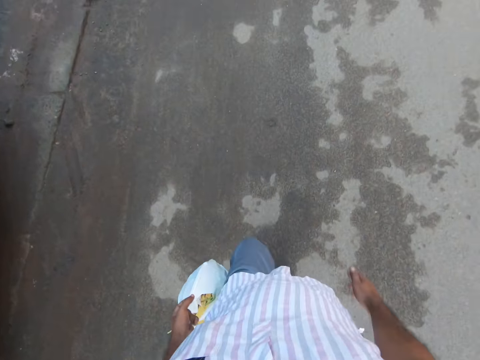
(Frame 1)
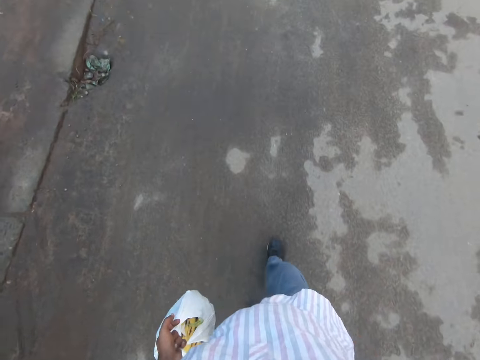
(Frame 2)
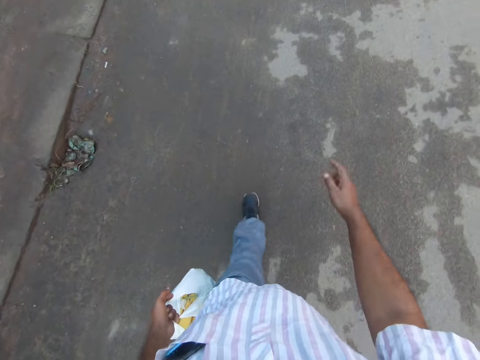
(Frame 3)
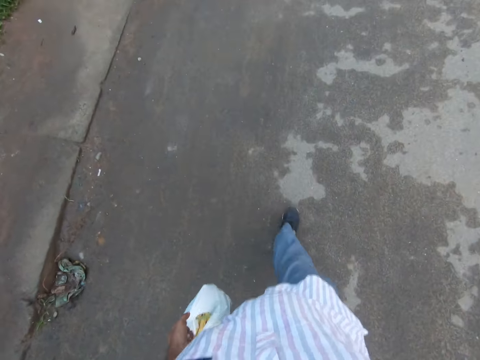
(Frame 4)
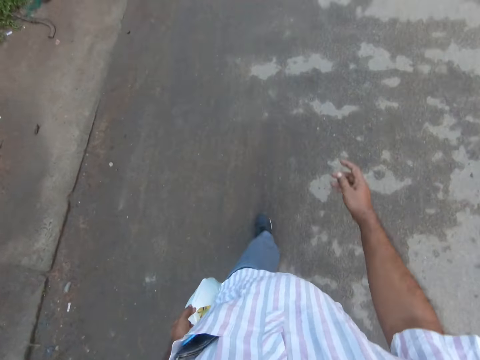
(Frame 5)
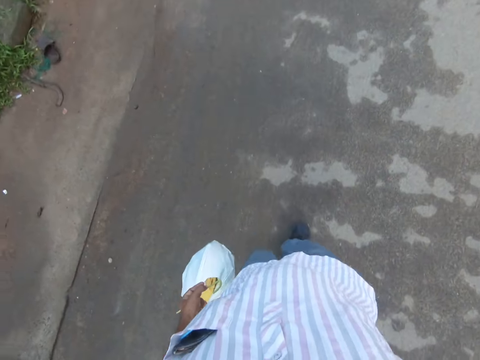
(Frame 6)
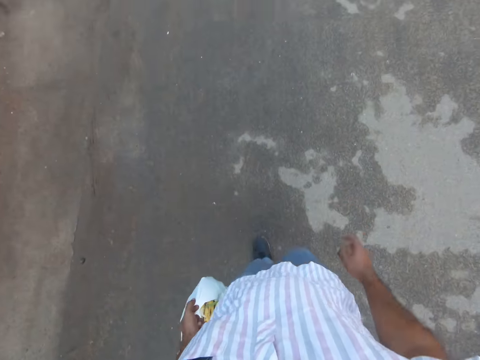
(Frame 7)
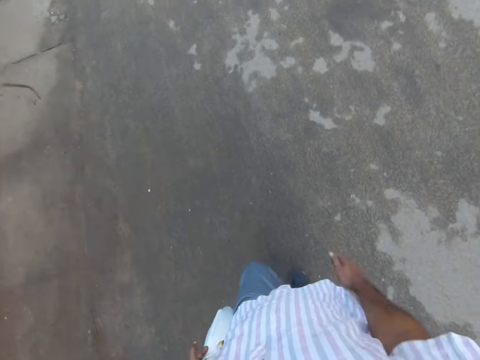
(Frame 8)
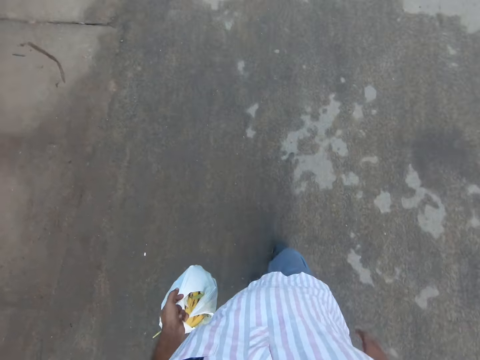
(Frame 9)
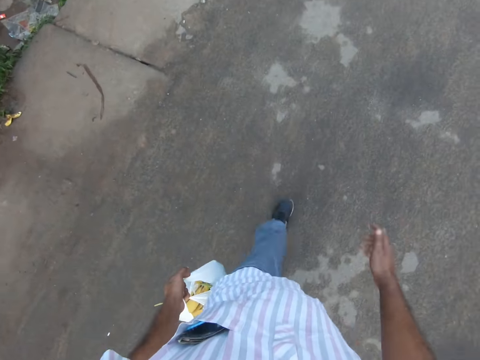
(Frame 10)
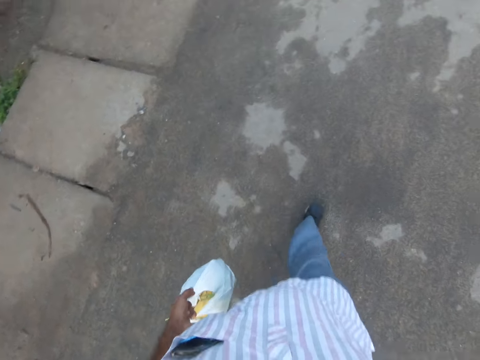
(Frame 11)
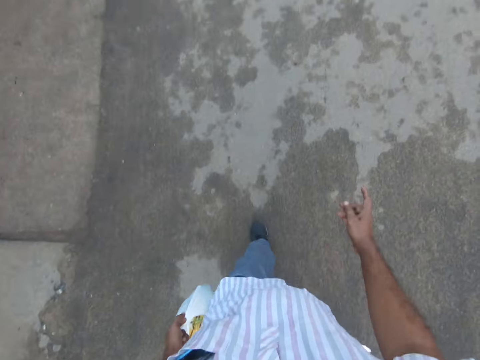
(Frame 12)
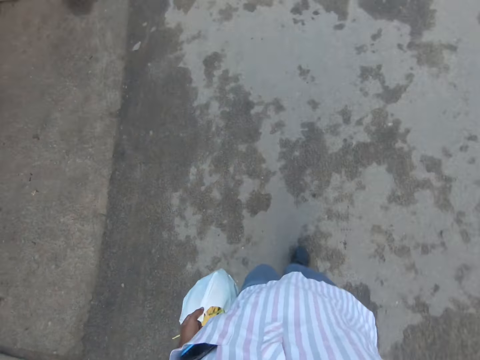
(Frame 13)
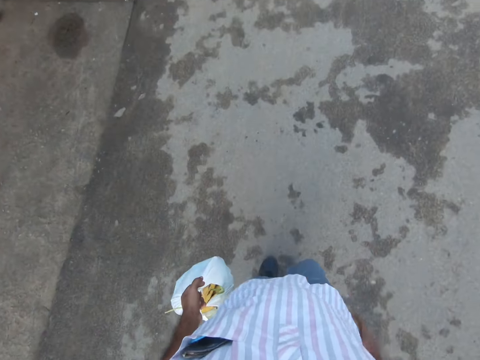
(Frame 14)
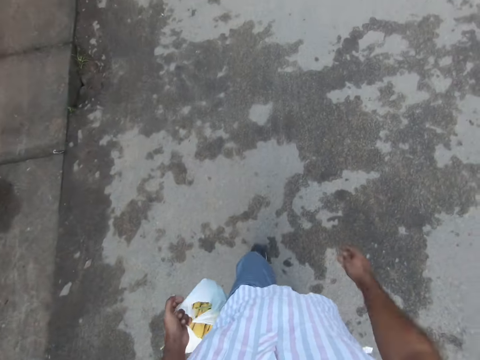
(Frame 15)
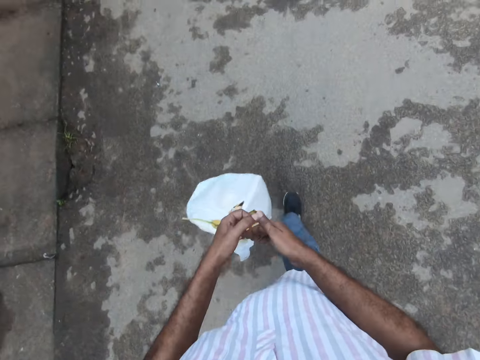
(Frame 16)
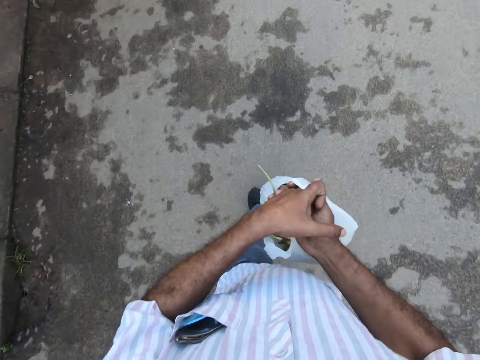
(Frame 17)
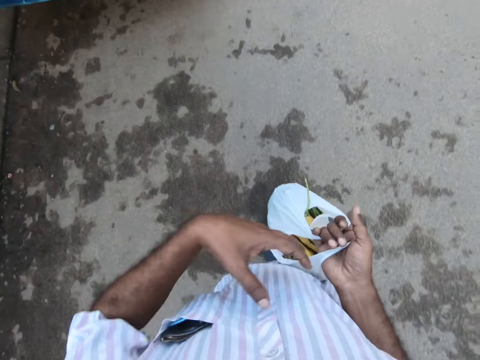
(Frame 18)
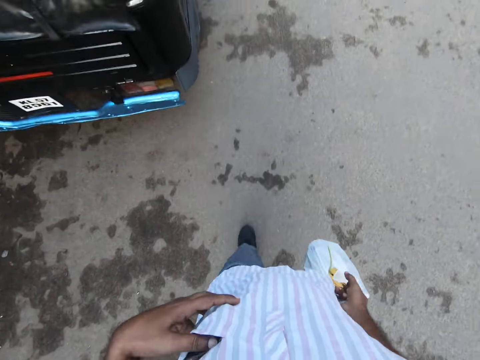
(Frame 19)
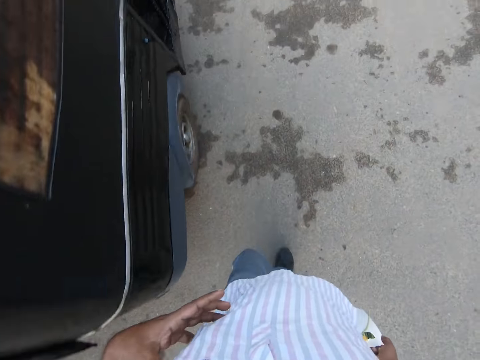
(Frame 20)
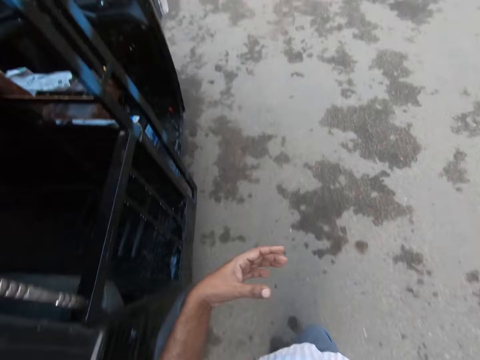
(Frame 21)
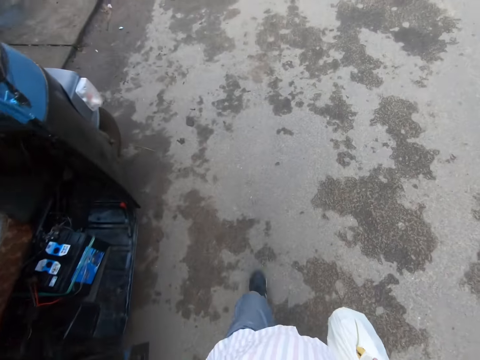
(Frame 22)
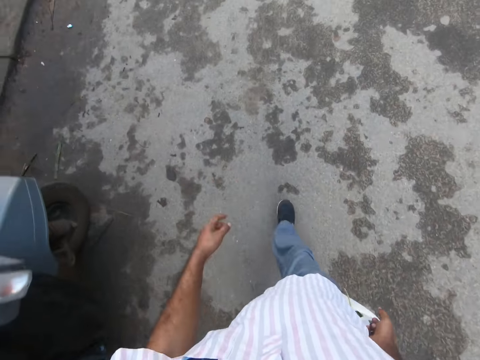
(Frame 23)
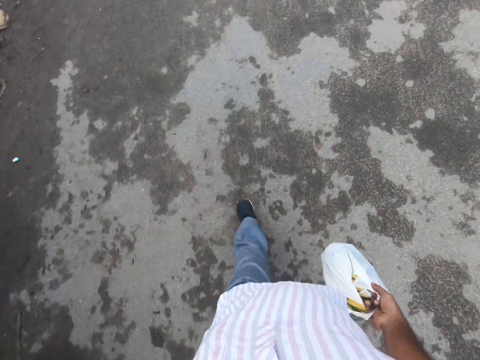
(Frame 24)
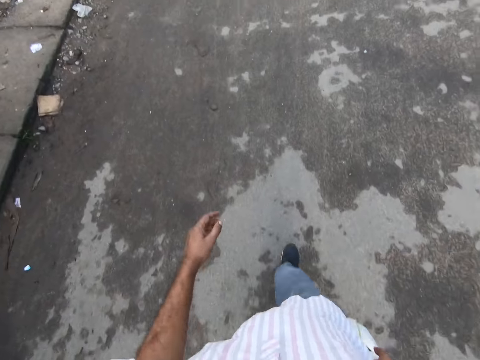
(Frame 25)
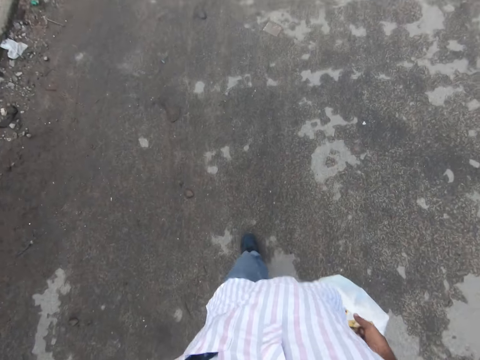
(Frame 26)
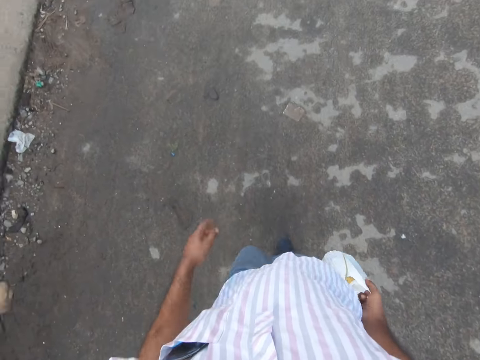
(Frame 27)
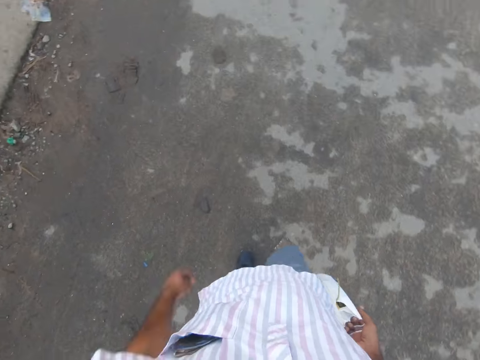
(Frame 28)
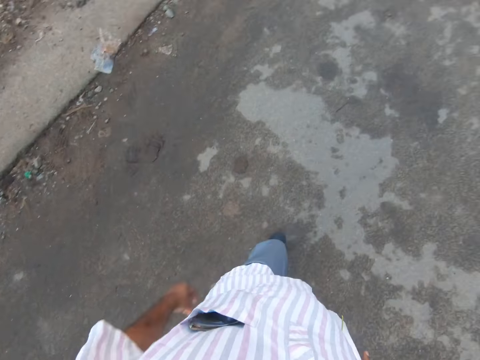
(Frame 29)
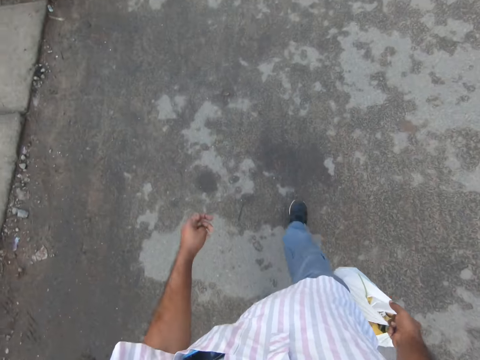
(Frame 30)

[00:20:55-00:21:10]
The camera wearer passes the bag of vegetables from his left hand to his right hand. He walks along the road. He touches his breast pocket with his left hand. He lowers his left hand.

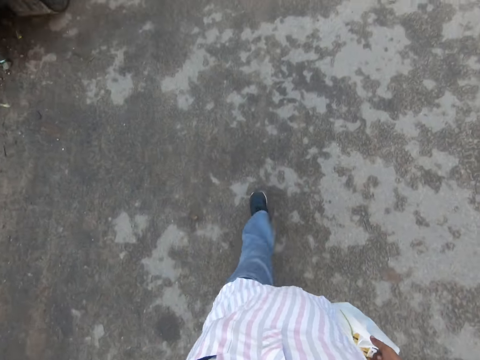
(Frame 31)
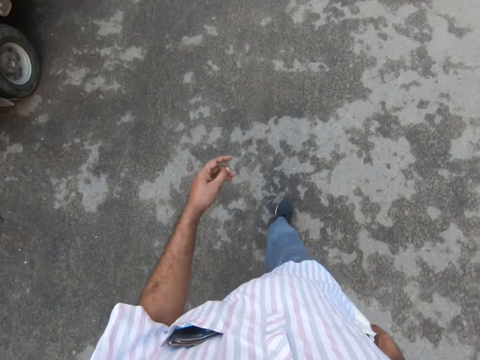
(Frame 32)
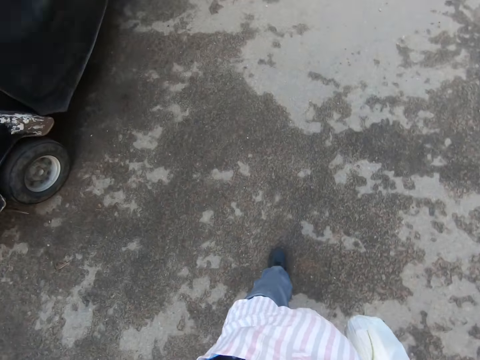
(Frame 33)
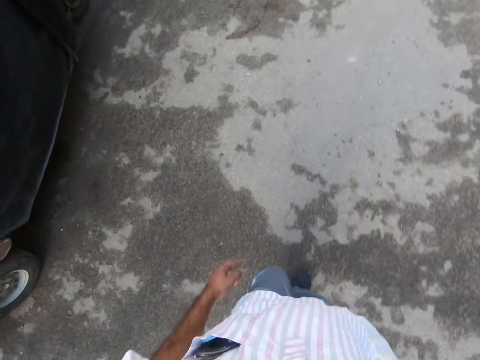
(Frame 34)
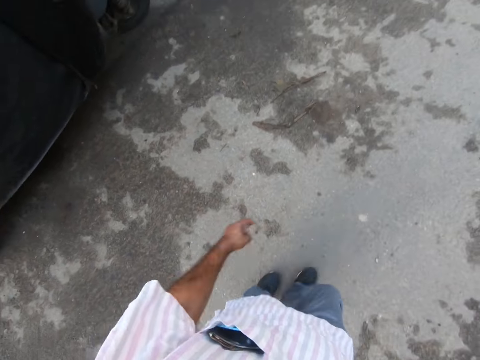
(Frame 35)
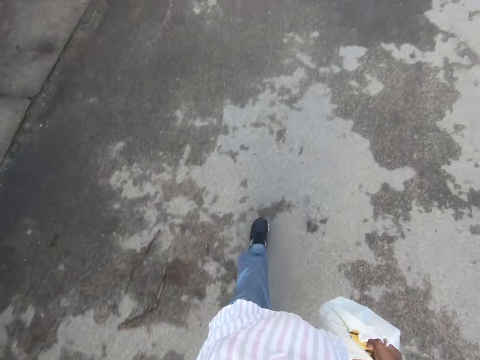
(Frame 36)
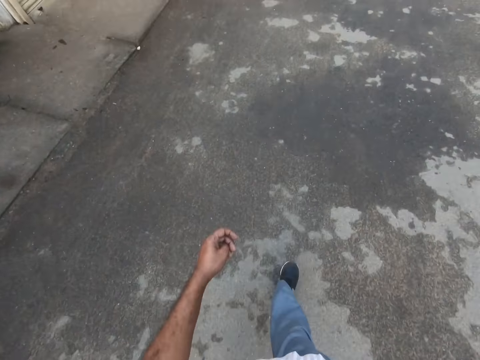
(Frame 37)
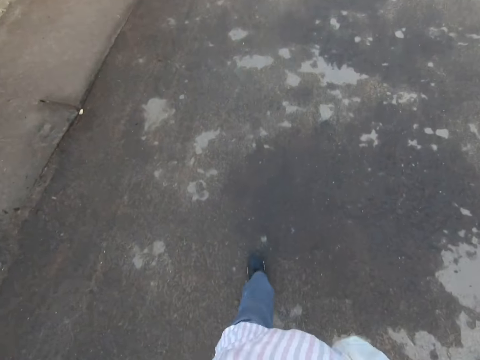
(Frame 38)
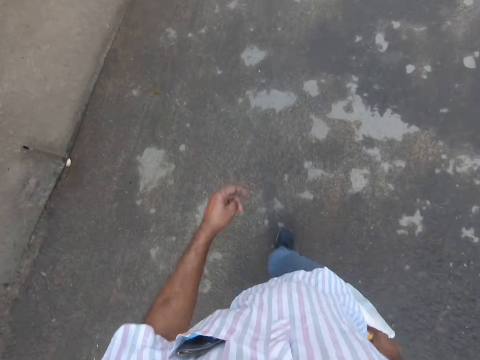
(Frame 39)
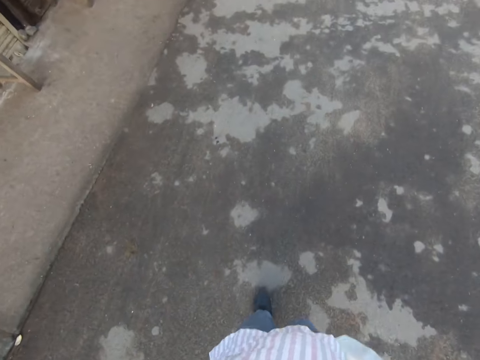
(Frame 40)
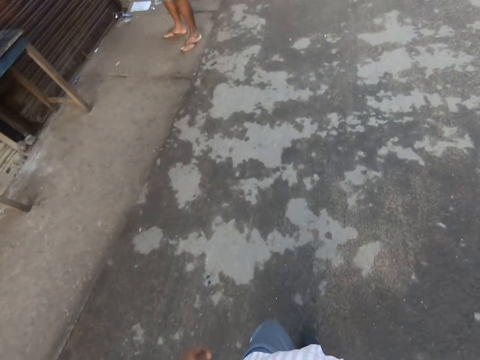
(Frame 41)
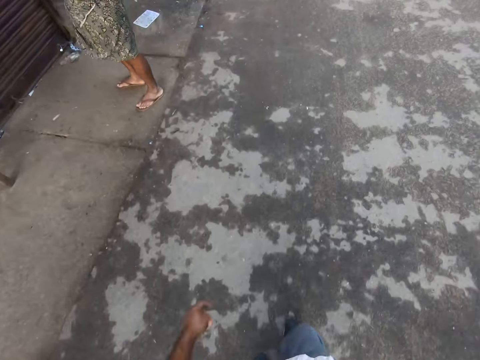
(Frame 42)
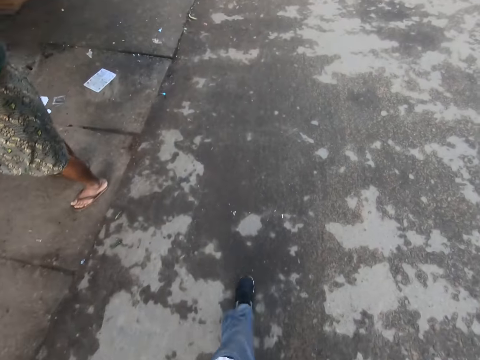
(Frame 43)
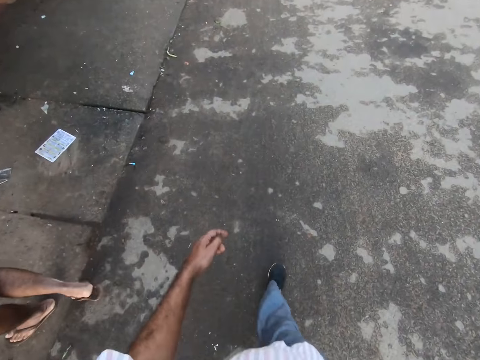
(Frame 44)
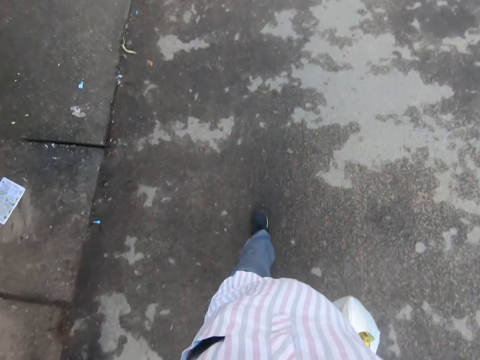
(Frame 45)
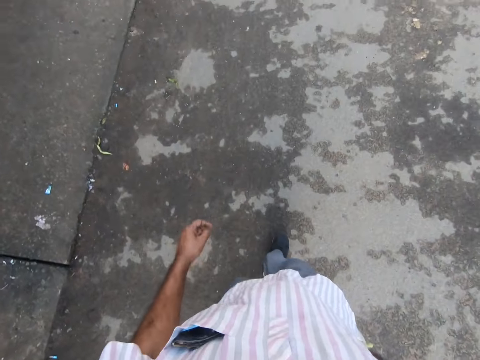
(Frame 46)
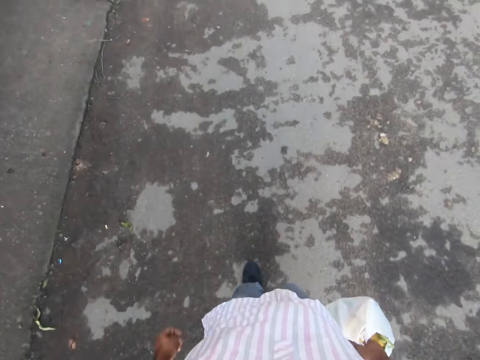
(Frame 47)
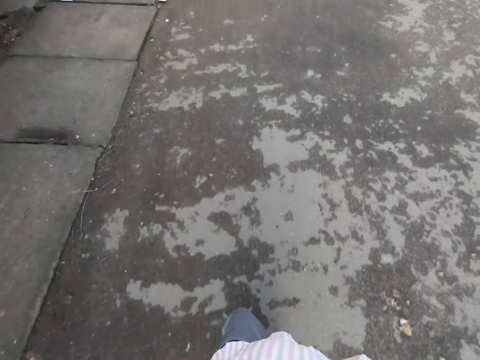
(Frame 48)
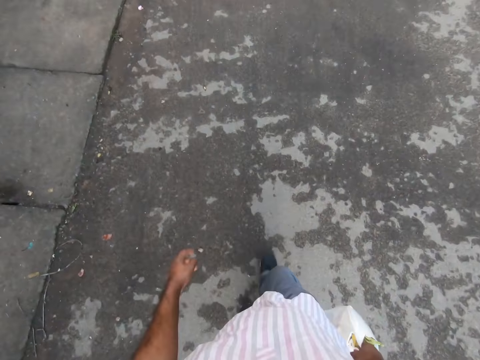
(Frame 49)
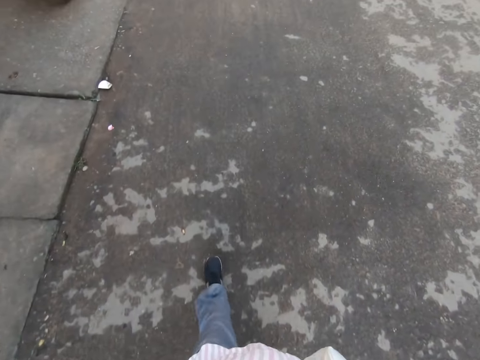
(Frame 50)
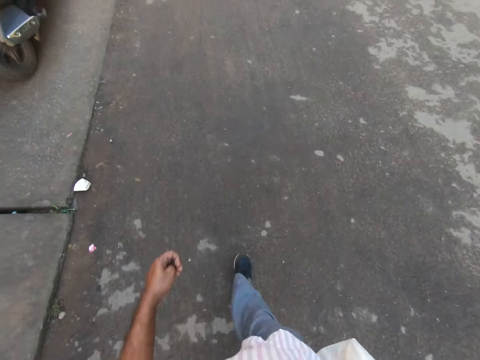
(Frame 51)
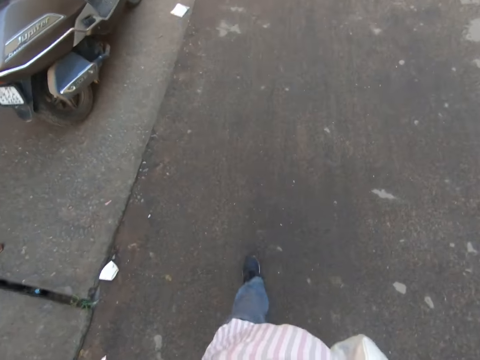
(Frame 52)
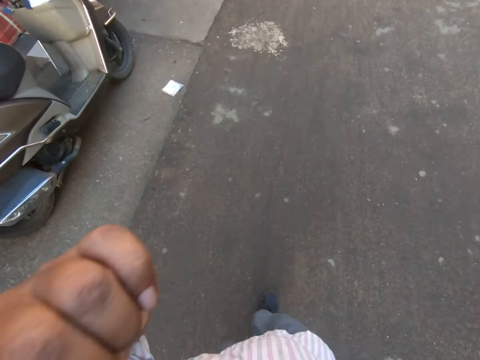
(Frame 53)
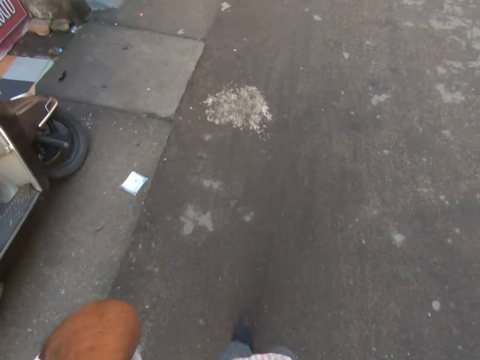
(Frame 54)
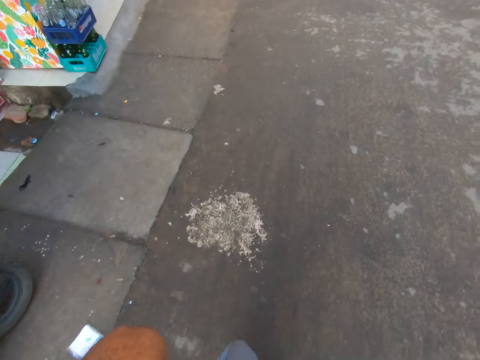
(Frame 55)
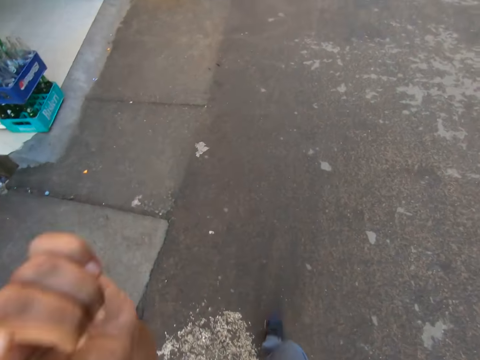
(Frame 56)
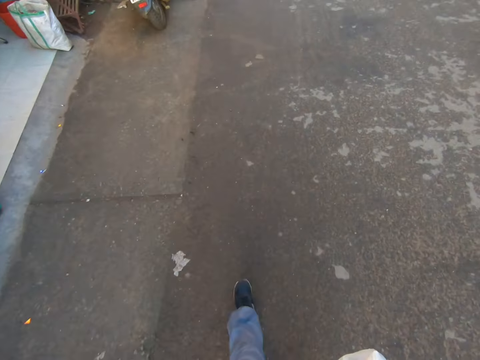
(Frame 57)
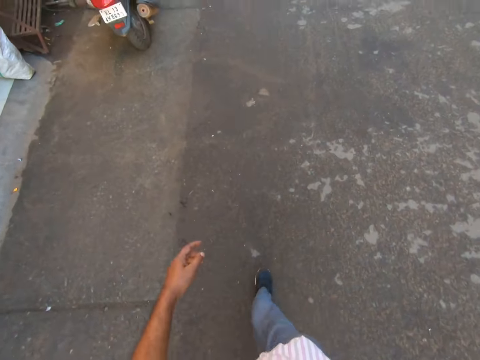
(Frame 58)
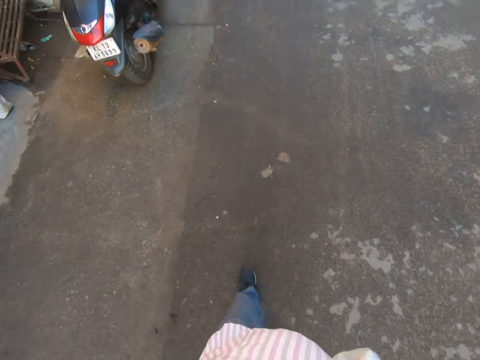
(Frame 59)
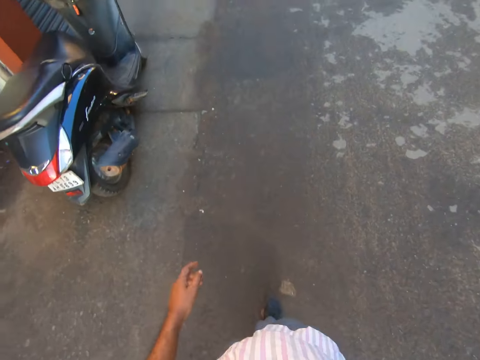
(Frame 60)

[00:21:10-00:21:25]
The camera wearer raises his left hand. He lowers his left hand.
